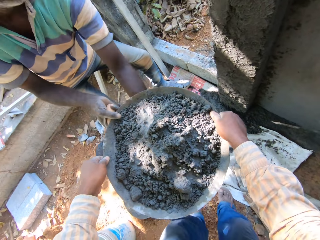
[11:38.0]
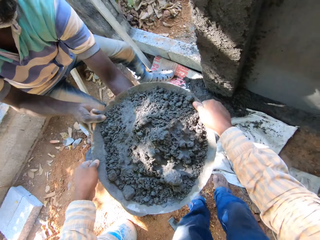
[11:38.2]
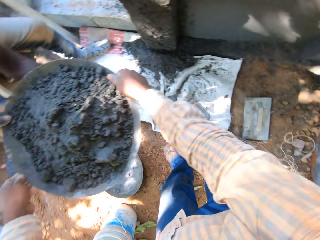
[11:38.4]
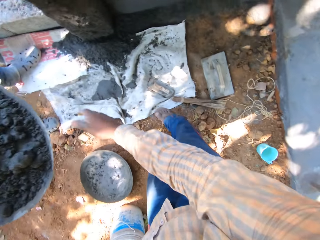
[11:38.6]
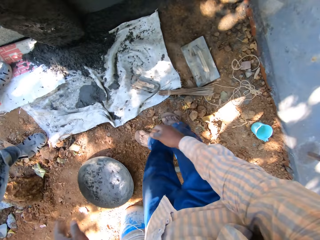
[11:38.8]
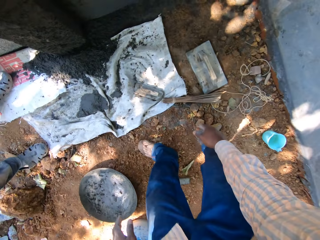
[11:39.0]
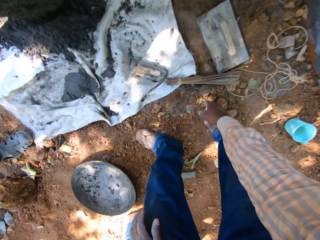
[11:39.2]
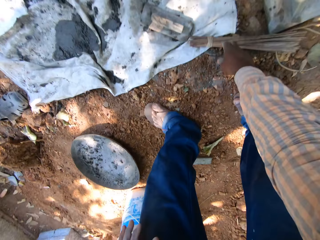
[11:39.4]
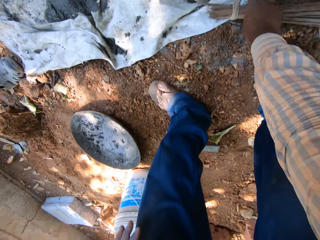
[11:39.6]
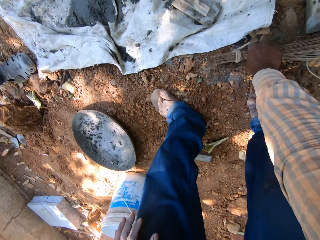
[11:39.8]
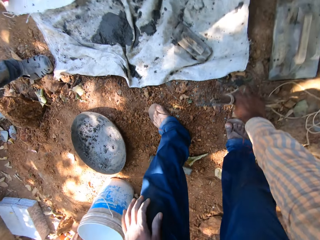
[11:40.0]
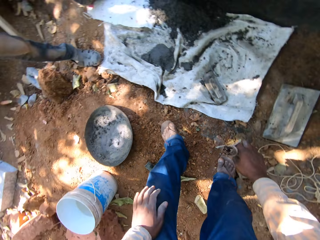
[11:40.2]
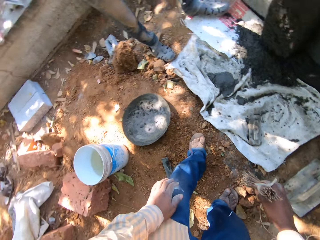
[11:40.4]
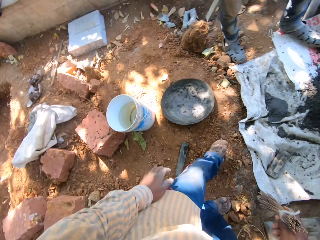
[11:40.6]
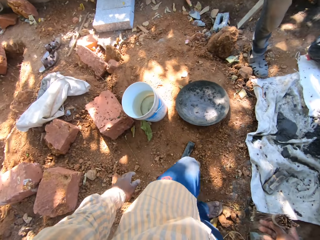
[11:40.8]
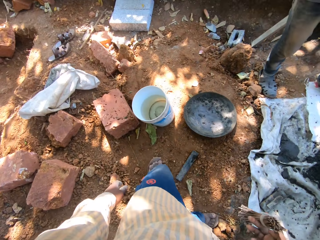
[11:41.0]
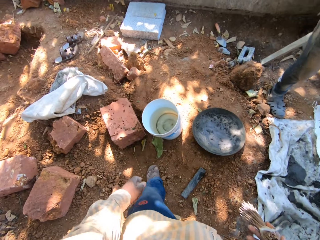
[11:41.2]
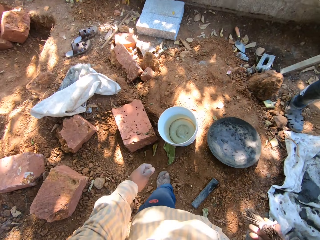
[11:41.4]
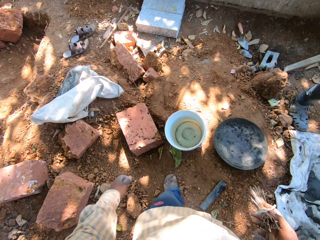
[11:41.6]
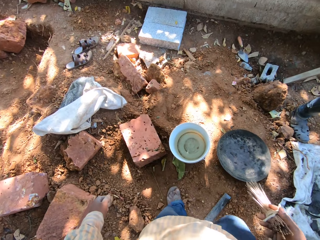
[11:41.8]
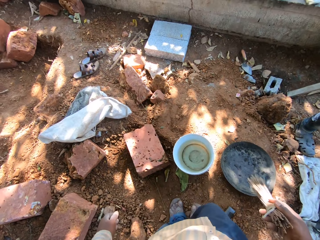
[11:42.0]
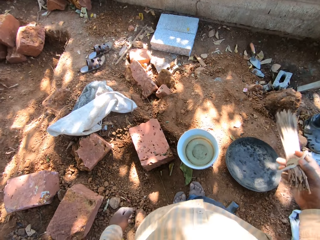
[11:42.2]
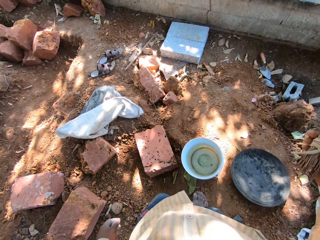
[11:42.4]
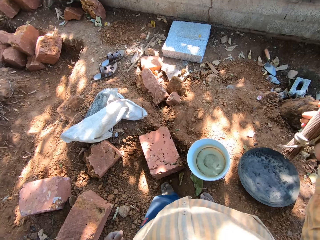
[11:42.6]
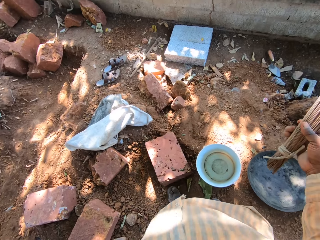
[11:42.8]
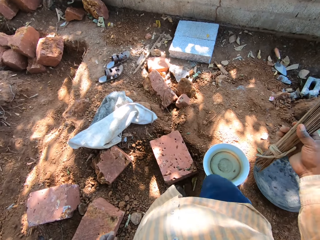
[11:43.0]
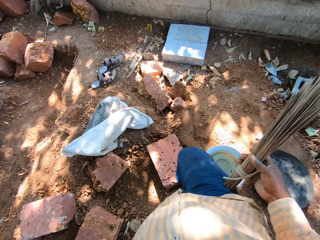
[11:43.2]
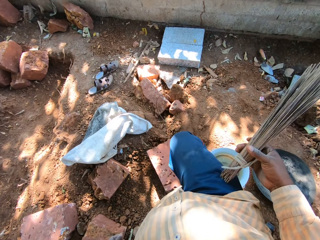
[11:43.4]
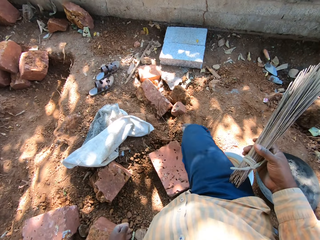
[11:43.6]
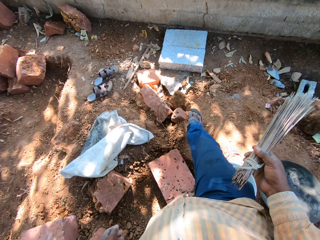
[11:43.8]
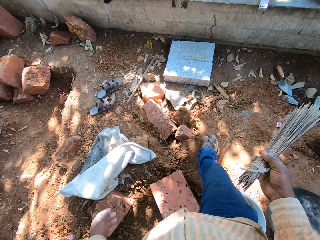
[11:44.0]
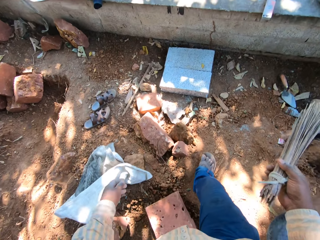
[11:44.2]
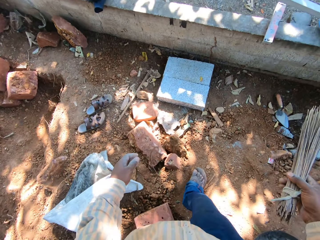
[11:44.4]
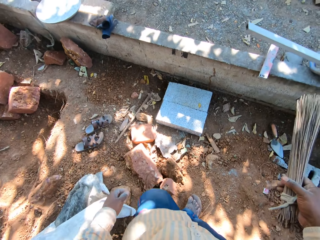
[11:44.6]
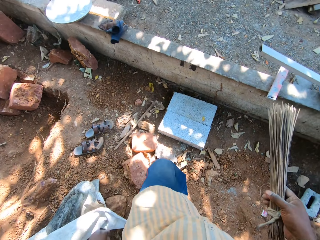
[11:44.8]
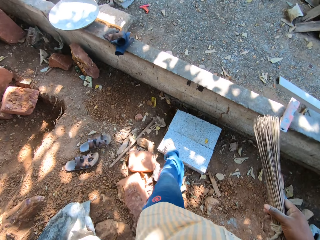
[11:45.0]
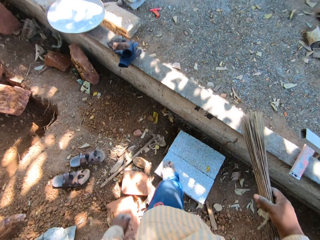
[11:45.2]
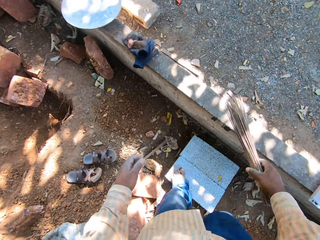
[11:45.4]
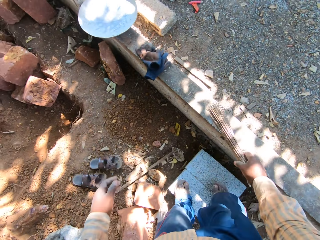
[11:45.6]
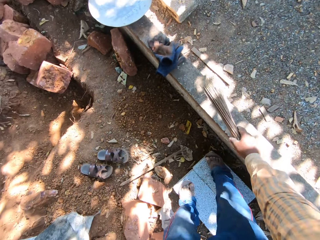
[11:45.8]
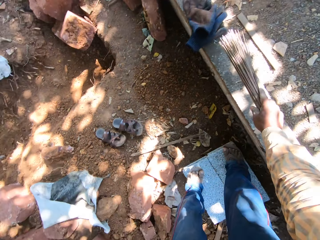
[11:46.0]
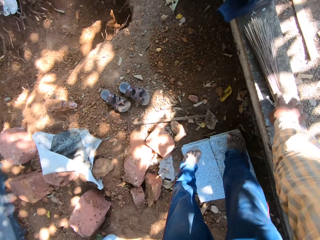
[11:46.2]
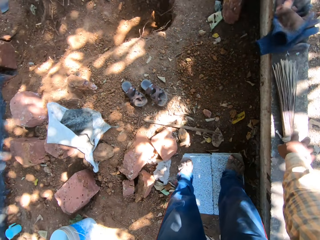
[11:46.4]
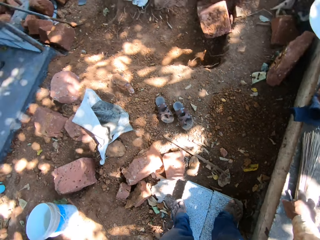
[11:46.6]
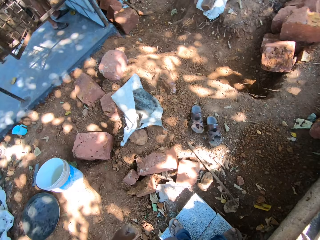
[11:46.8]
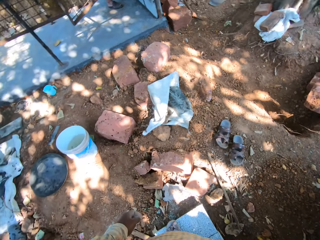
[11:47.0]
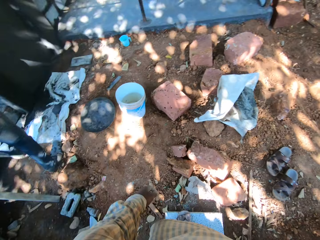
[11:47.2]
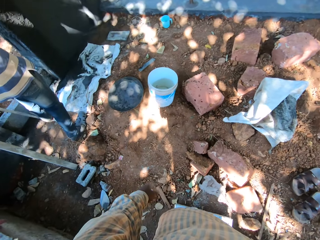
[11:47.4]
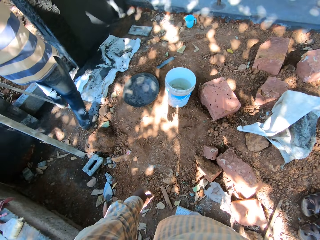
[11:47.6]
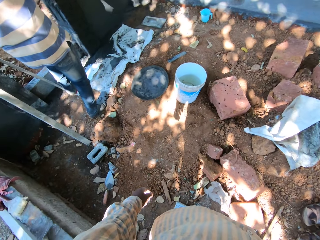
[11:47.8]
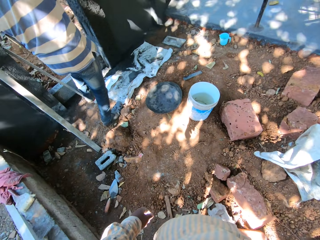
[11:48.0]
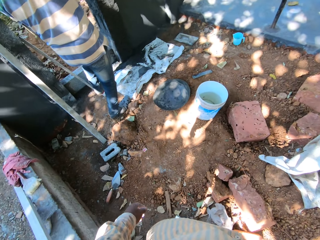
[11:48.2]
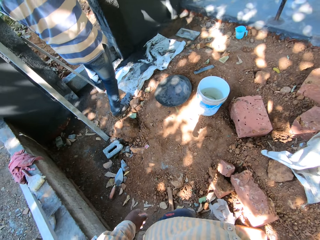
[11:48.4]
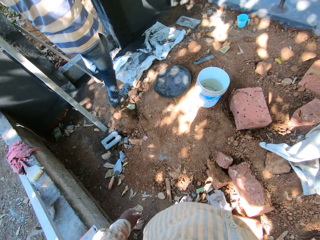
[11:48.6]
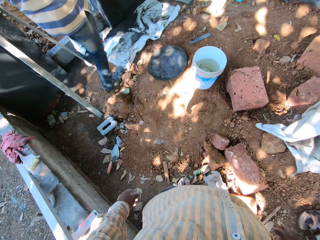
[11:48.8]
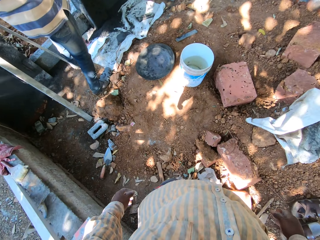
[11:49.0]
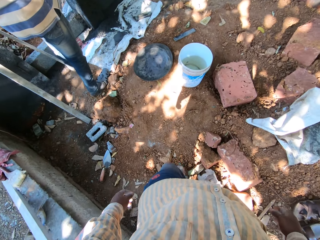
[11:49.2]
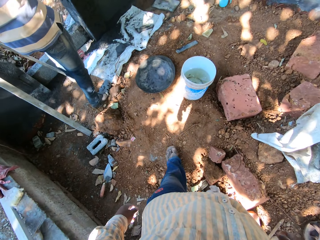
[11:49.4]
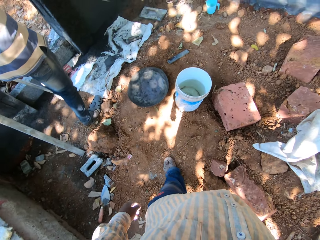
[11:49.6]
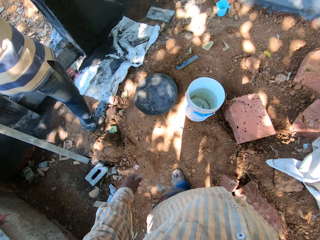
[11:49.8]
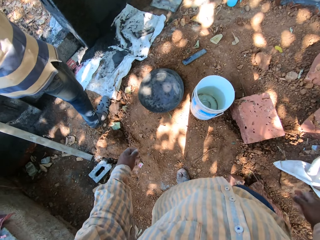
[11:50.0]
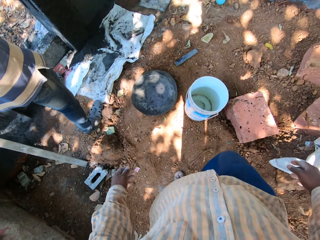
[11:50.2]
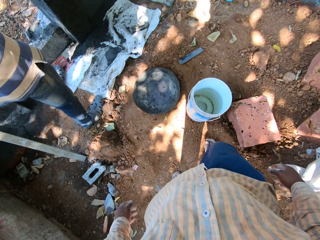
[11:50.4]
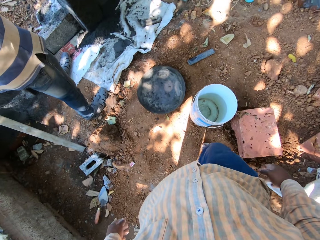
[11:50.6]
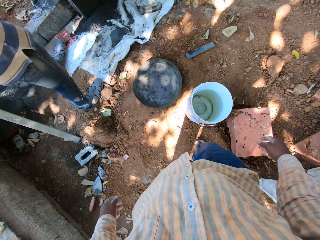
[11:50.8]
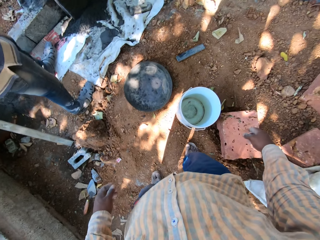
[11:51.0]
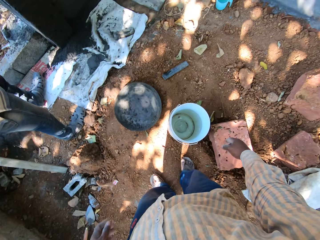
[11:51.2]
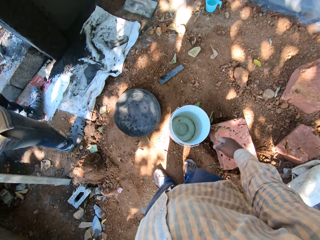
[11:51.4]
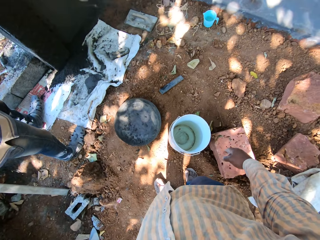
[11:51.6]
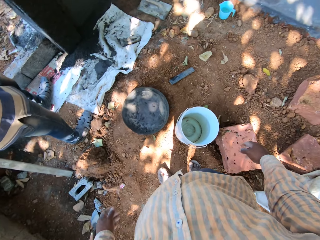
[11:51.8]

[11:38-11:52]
The camera wearer passes the head pan of concrete to the man with both hands. He picks a broom from the floor with his right hand. He walks. He drops the broom on the brick wall with his right hand. He looks around.

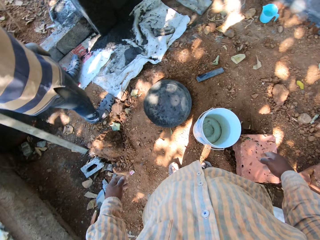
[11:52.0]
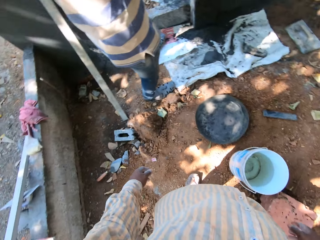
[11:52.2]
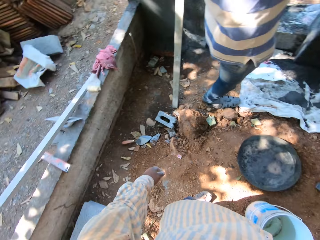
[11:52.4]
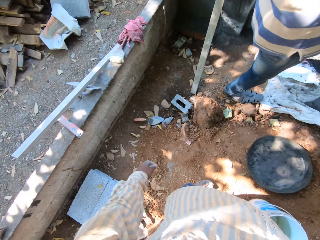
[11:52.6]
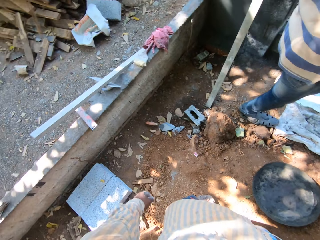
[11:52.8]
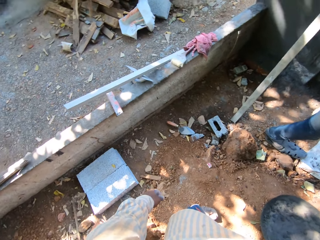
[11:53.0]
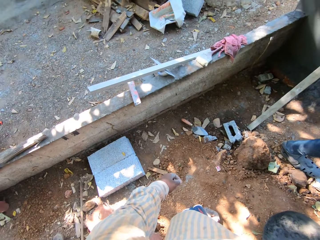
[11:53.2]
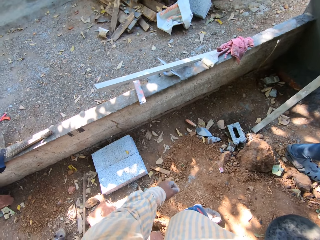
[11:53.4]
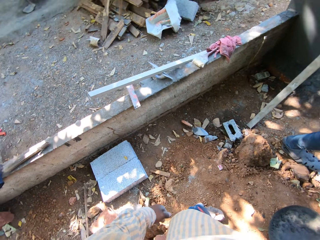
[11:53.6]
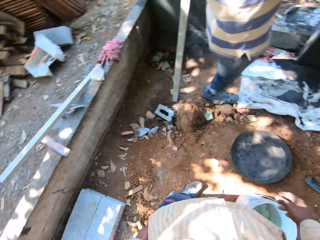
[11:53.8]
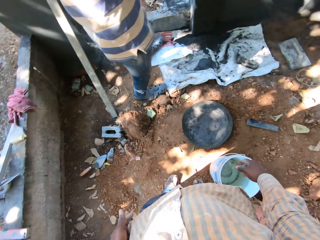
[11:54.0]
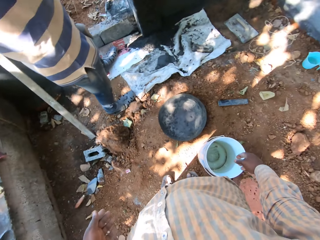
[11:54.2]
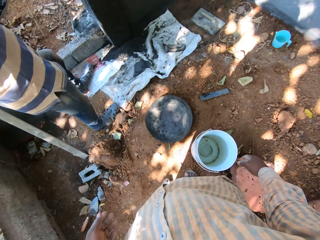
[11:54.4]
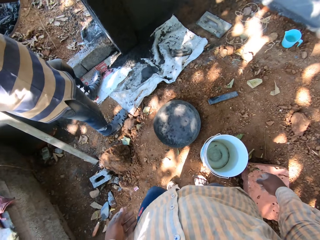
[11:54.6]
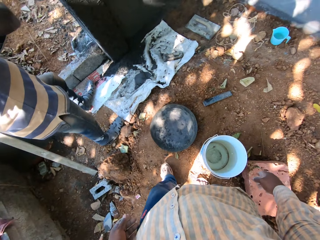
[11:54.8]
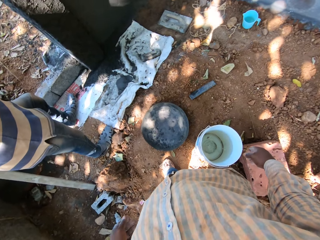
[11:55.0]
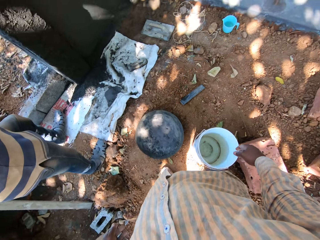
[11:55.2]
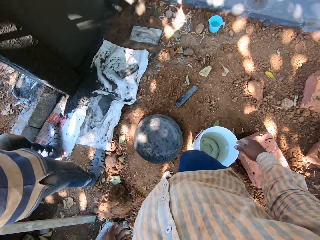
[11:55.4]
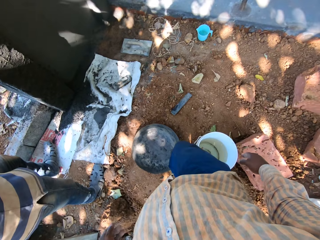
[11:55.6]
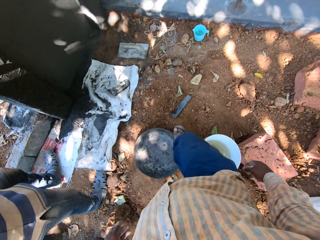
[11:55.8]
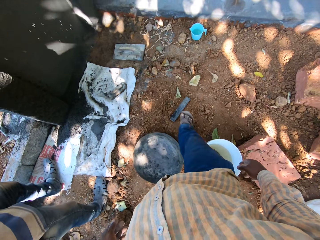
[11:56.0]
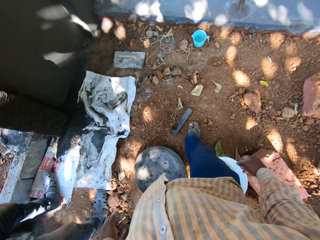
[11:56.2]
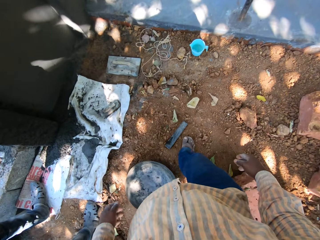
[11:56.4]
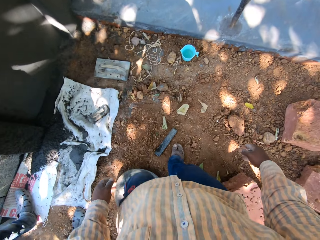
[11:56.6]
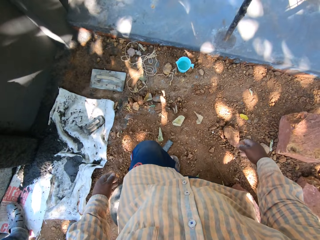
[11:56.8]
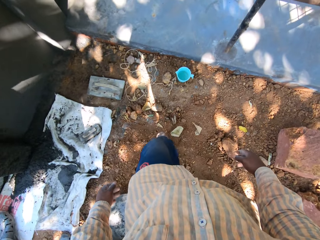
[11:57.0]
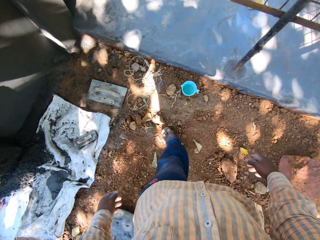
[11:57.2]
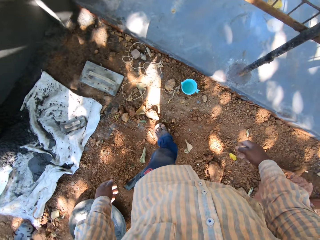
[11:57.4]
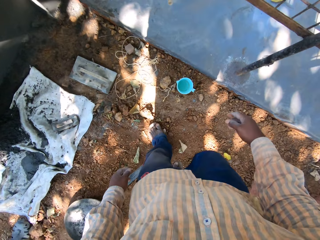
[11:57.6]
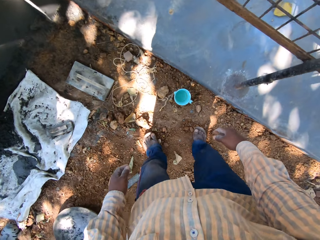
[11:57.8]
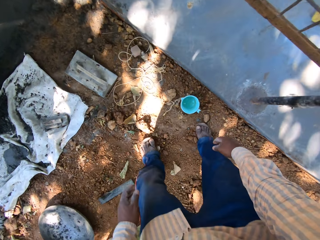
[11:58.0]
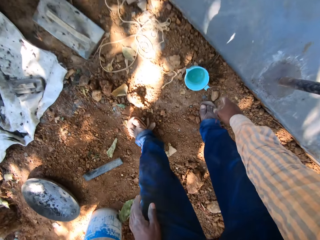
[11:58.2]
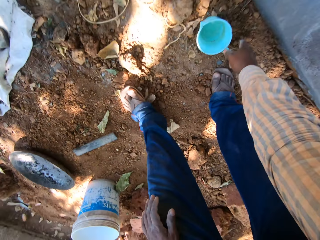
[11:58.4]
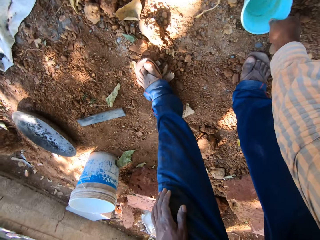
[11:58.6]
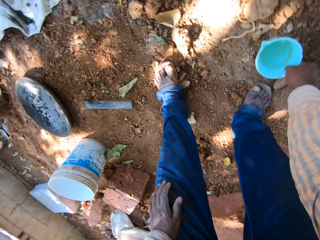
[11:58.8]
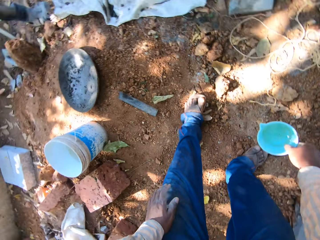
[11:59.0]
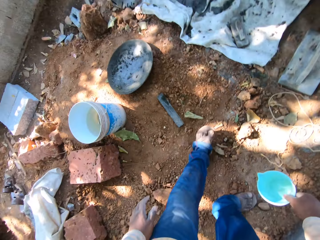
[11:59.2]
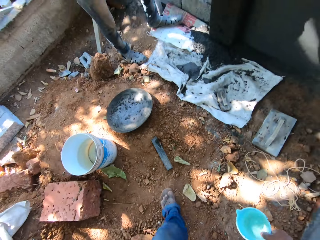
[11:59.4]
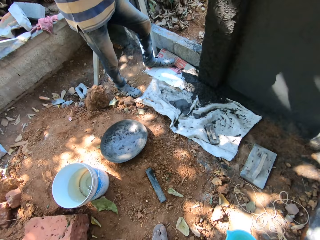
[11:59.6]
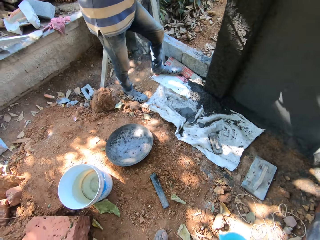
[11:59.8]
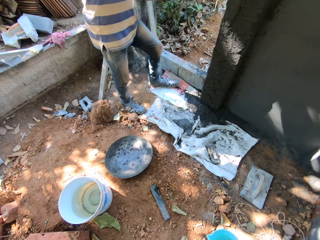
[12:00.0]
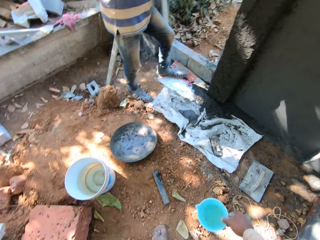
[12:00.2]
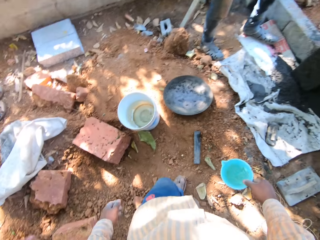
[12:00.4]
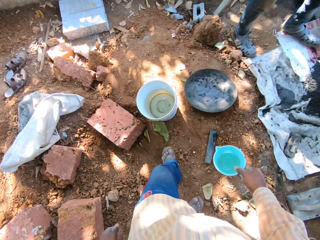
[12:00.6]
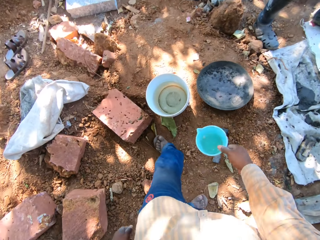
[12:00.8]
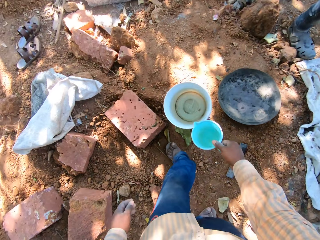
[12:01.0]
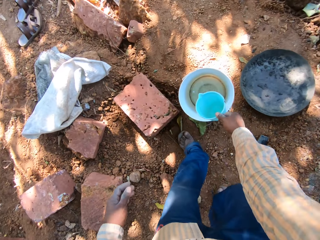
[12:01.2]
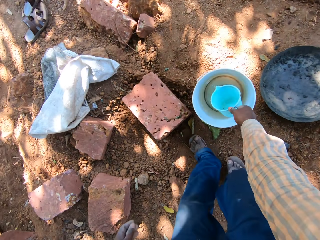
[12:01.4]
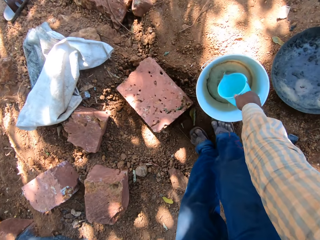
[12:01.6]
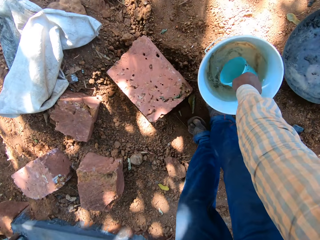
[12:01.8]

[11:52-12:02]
The camera wearer walks. He picks the cup of water from the floor with his right hand. He walks.
